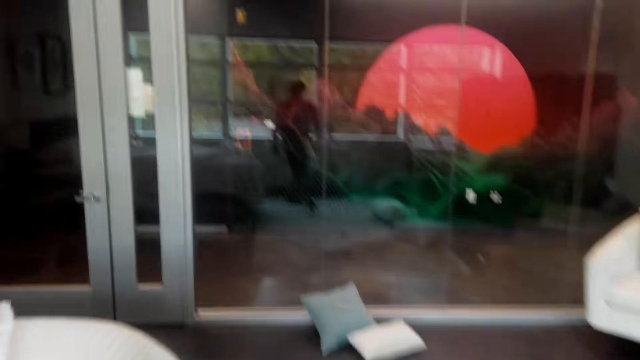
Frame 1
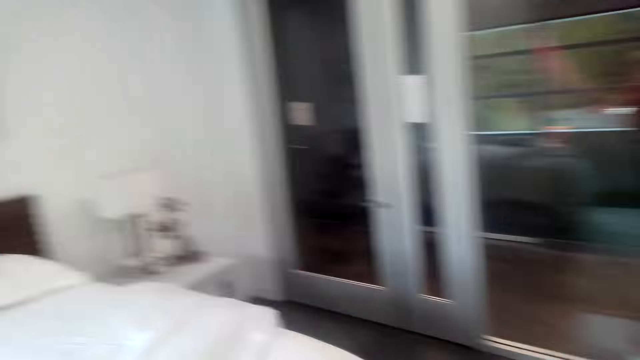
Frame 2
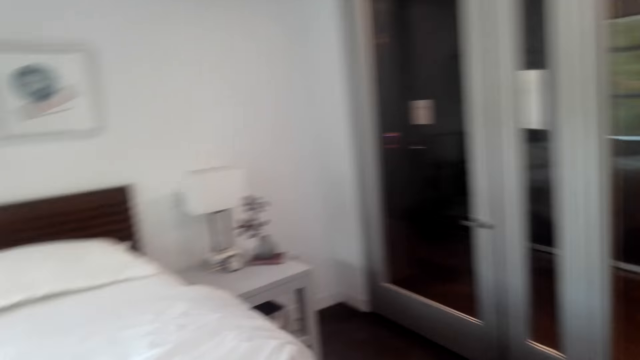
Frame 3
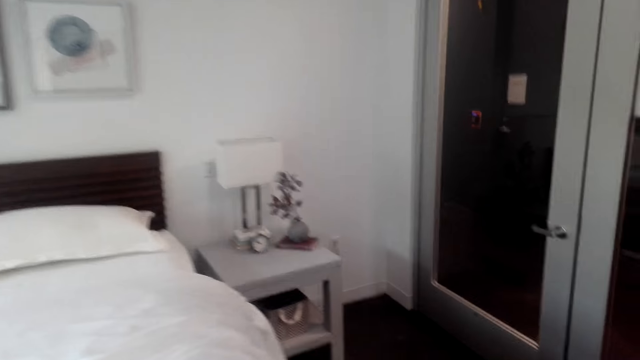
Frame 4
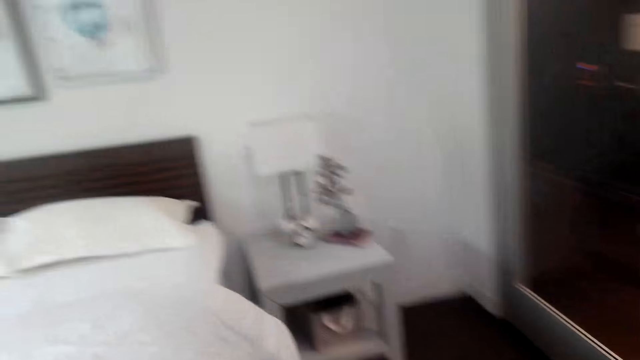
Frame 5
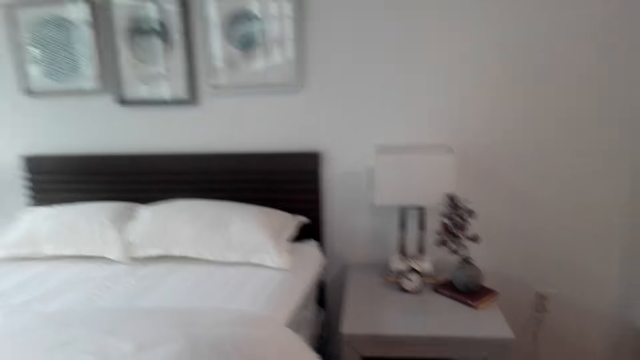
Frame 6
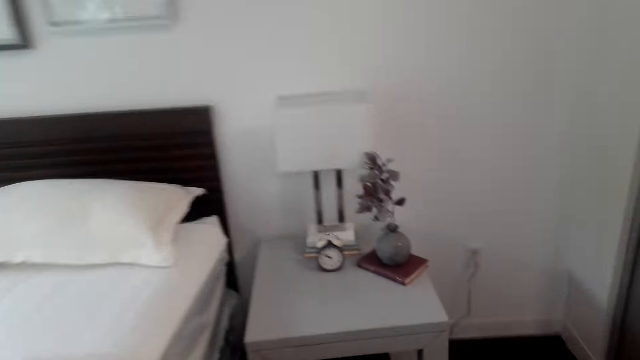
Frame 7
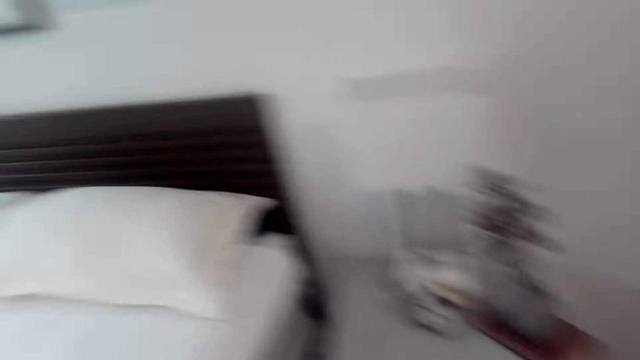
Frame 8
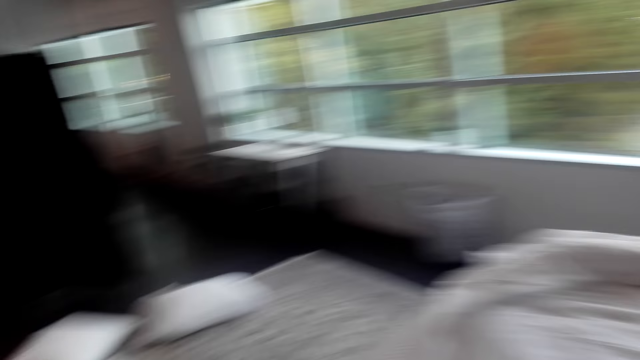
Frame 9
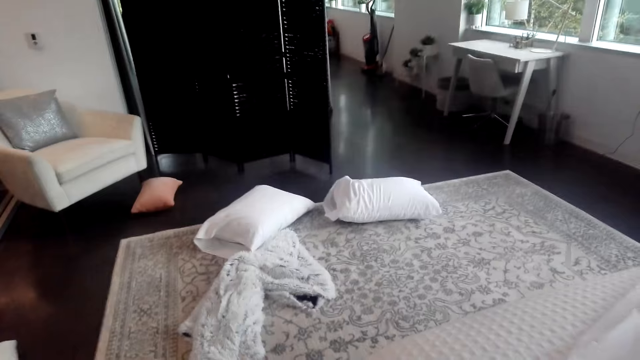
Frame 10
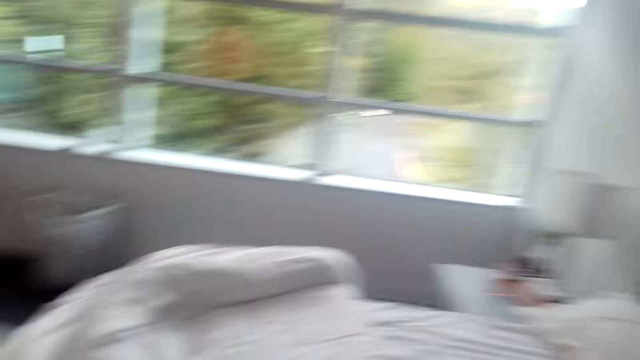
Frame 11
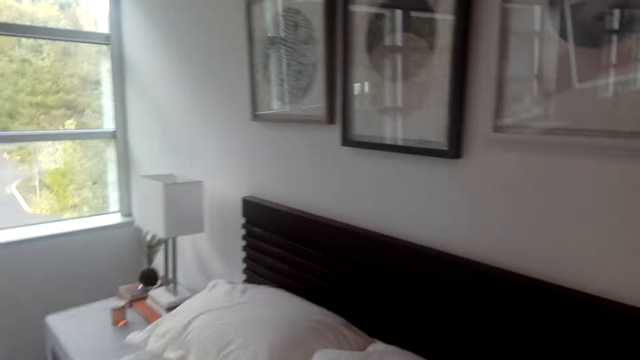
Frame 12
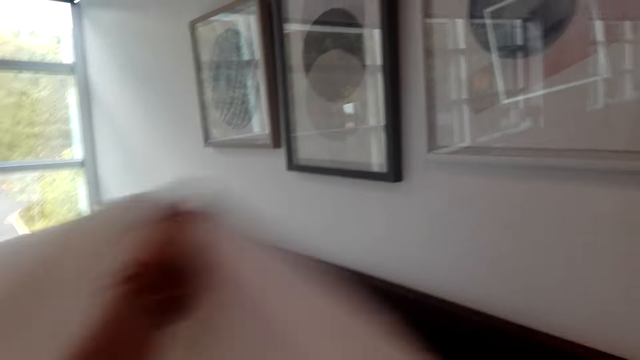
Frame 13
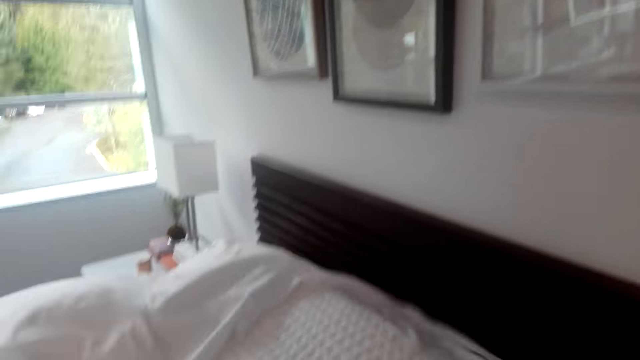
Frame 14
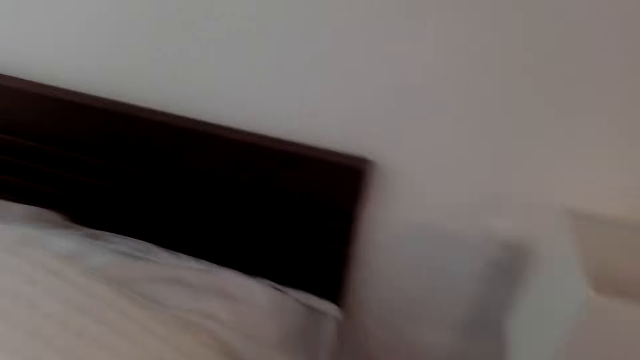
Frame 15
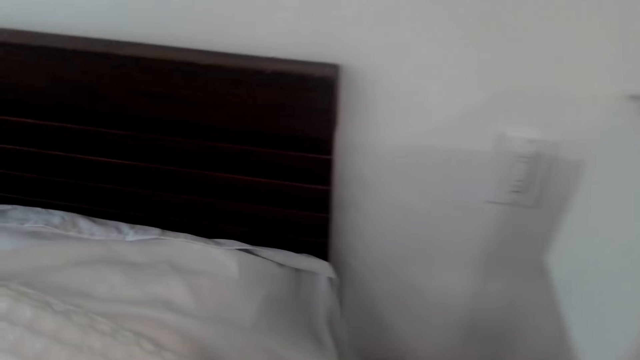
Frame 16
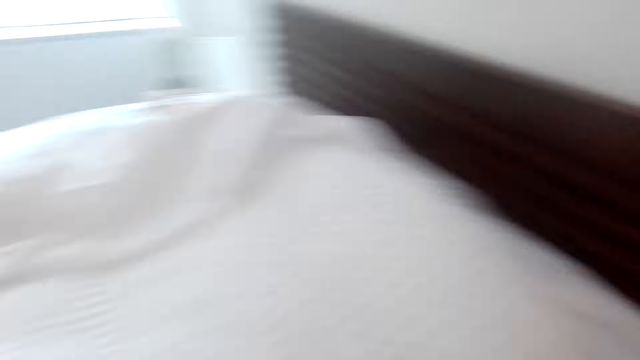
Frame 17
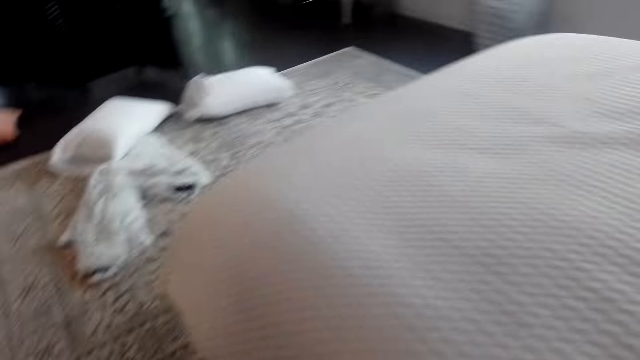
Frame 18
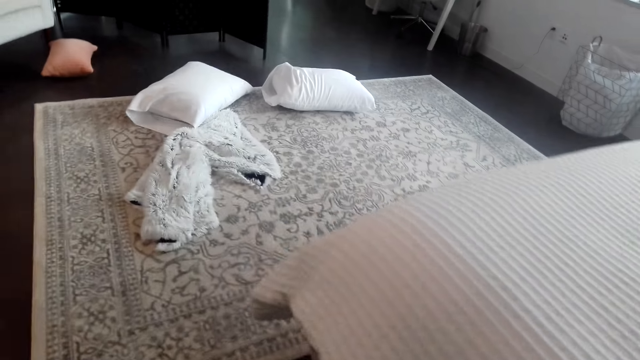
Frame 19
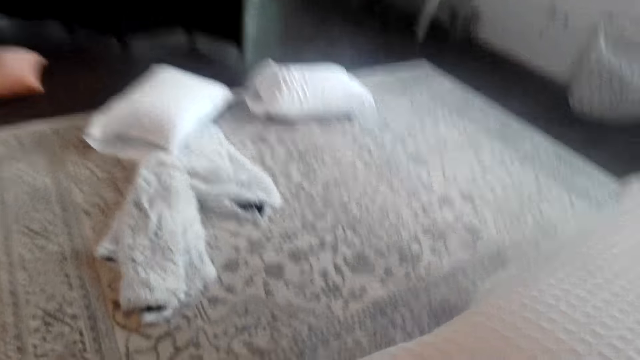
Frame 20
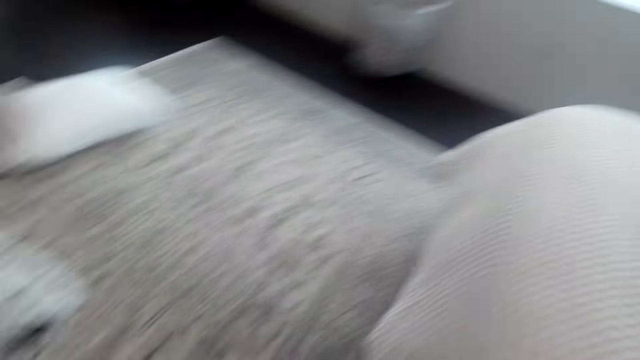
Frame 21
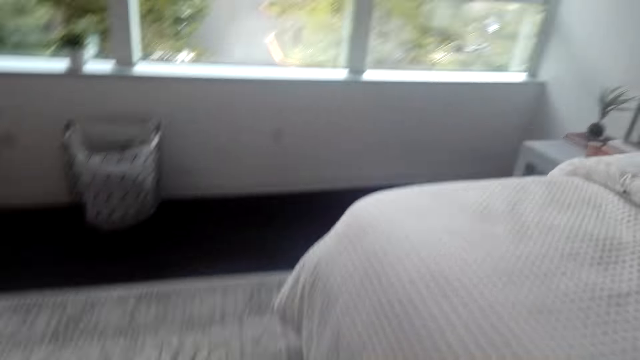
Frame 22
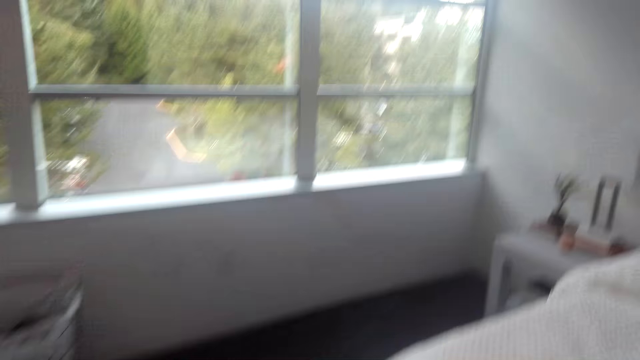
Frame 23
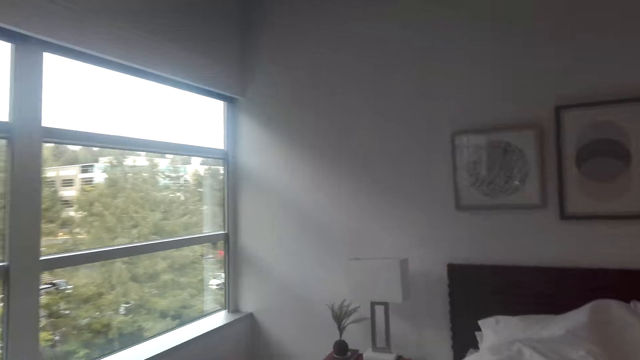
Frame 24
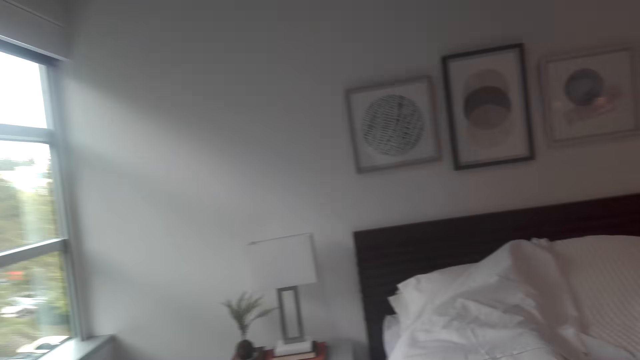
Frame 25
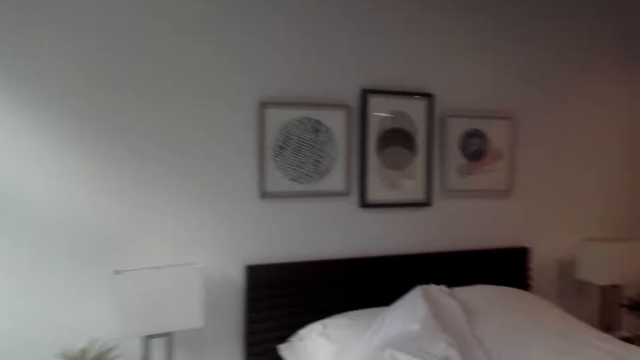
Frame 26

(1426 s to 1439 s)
The camera wearer spreads the bed with hands. They walk around the bedroom.

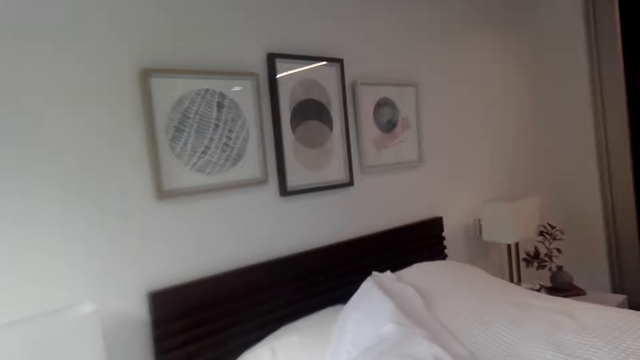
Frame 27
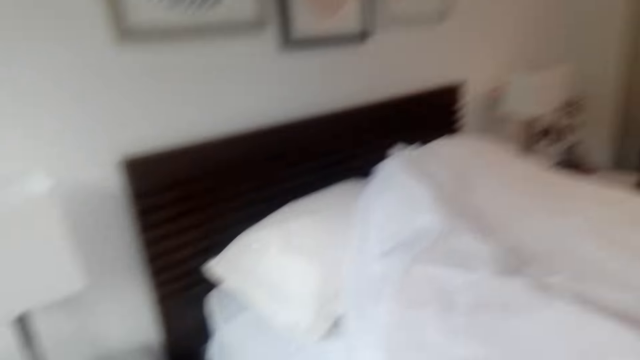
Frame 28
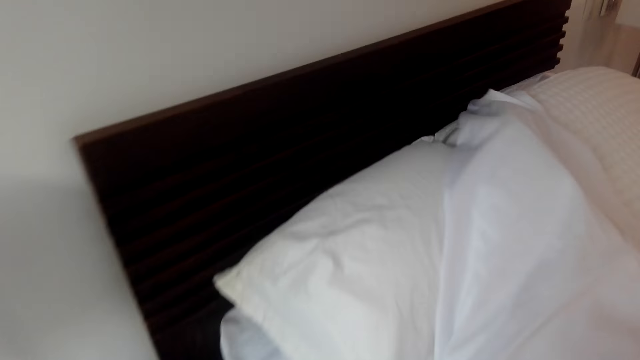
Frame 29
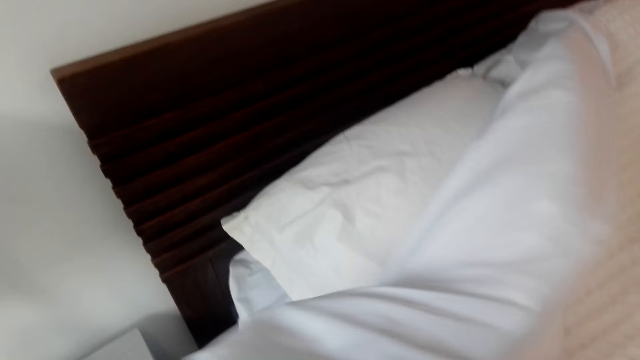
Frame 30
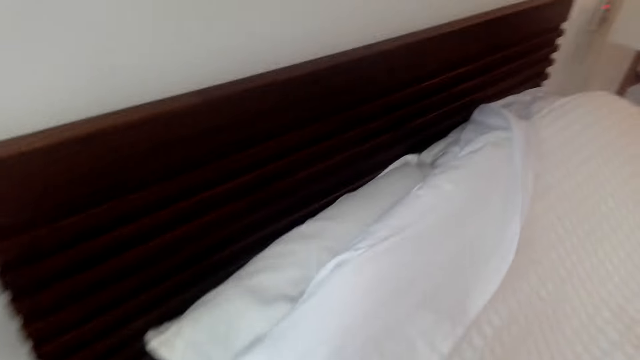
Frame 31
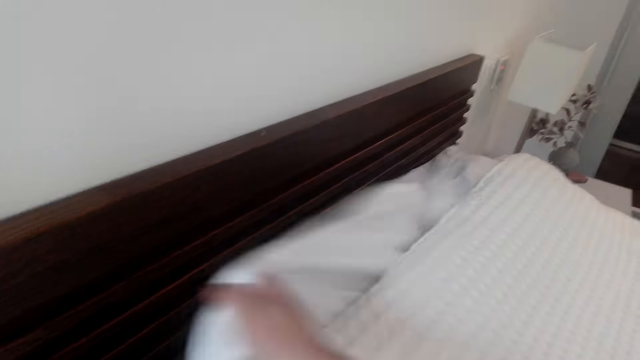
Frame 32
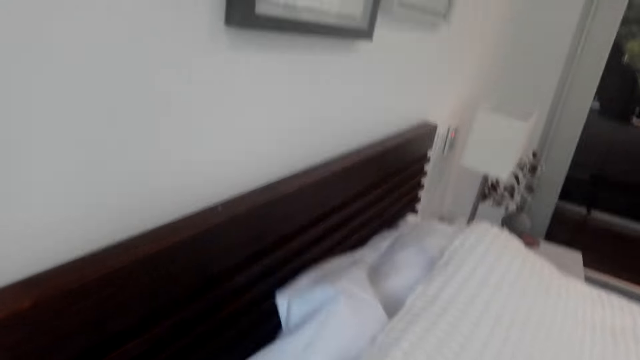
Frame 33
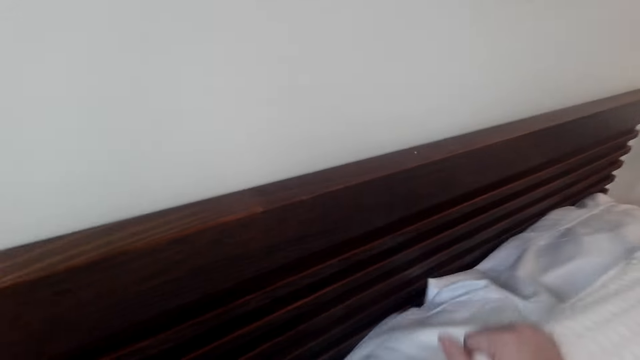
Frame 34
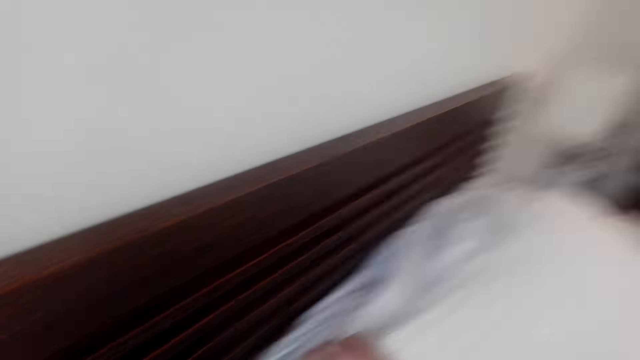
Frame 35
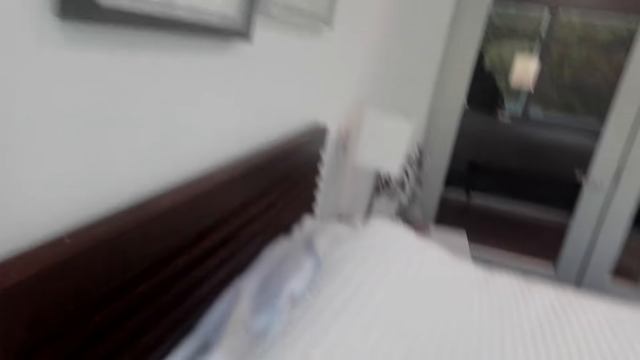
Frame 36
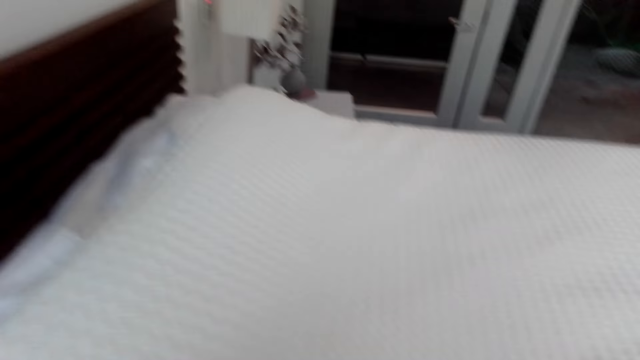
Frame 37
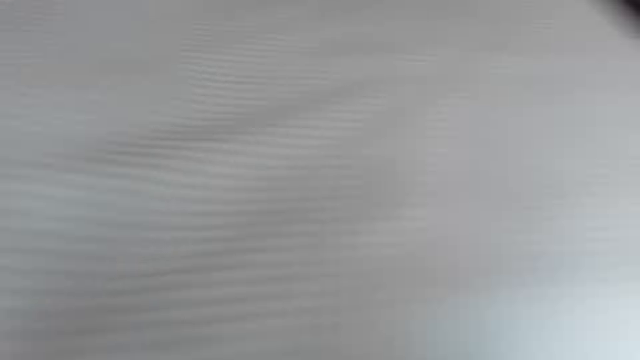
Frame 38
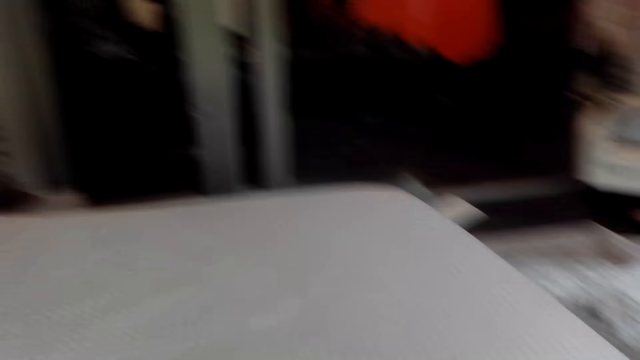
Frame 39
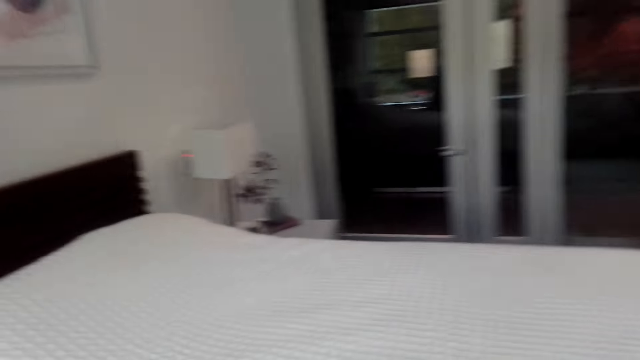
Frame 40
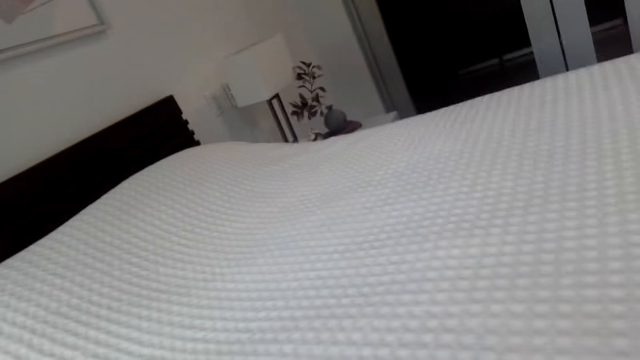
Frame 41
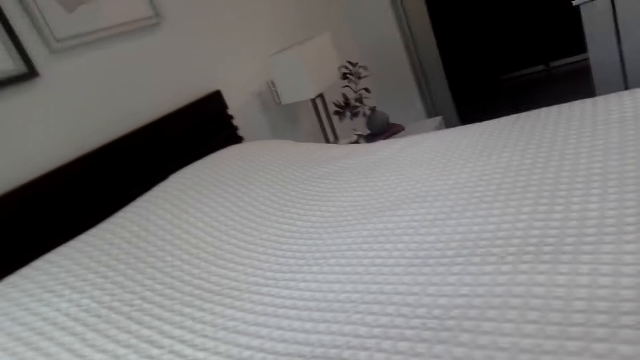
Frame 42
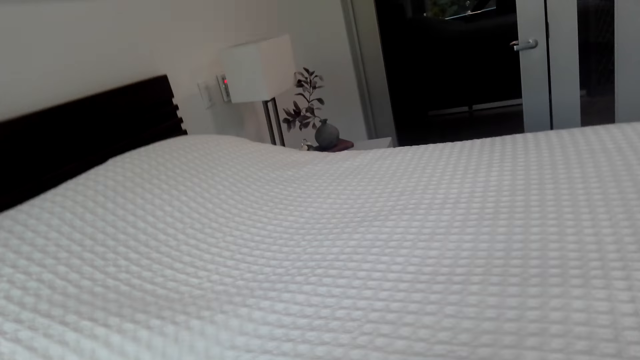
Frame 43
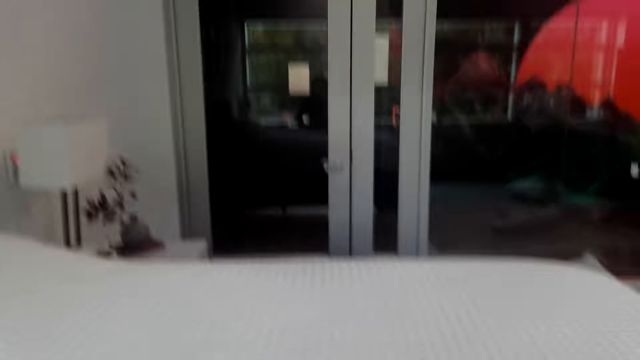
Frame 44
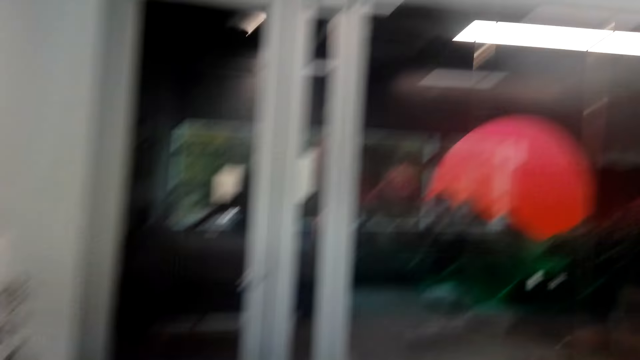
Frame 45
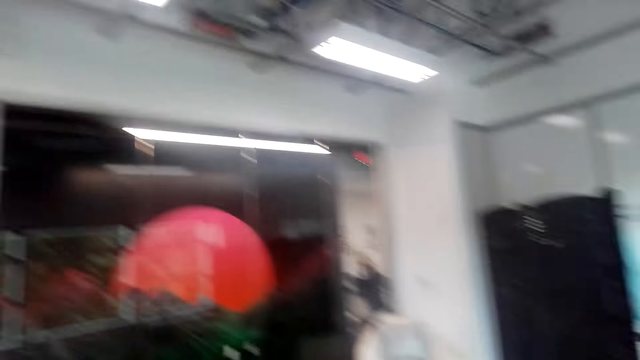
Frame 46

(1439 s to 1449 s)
The camera wearer spreads the bed with hands. They walk around the bedroom.
